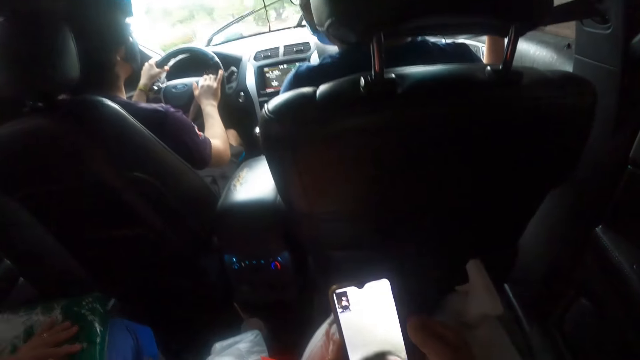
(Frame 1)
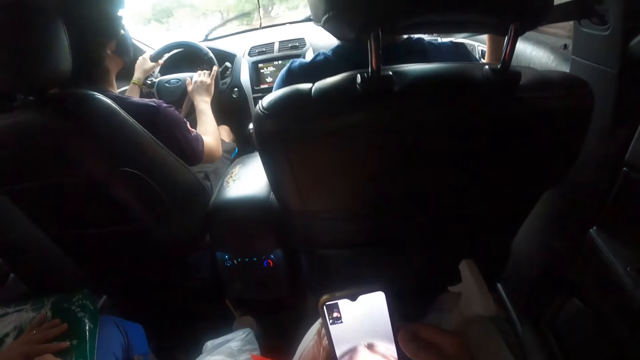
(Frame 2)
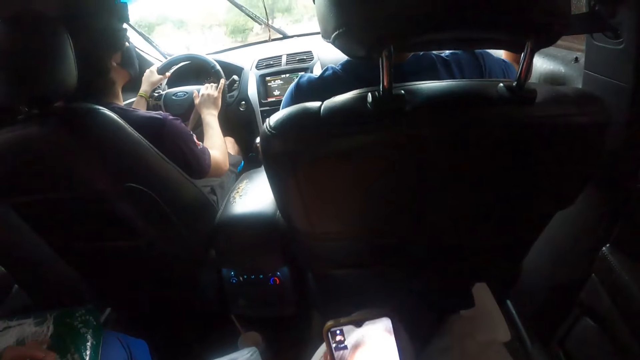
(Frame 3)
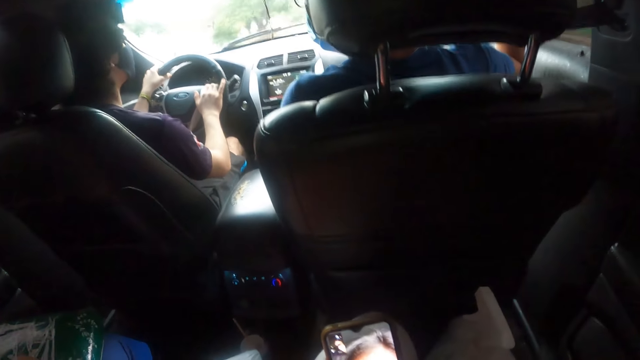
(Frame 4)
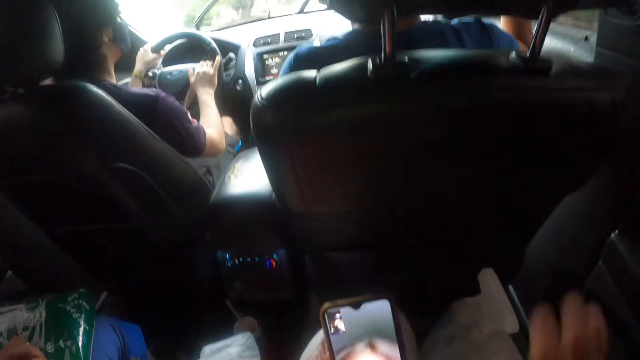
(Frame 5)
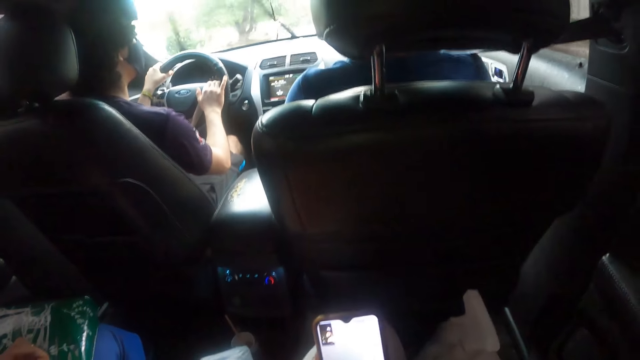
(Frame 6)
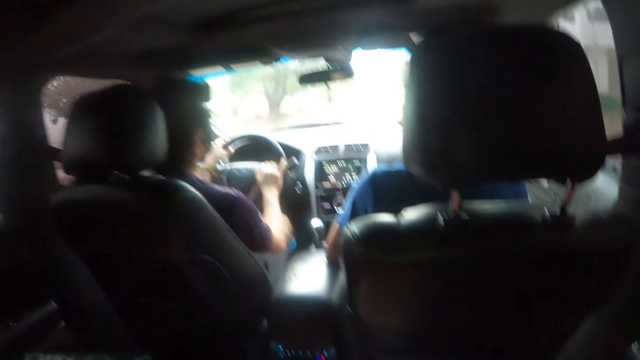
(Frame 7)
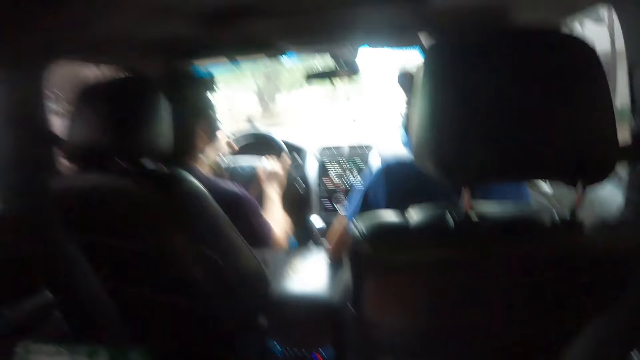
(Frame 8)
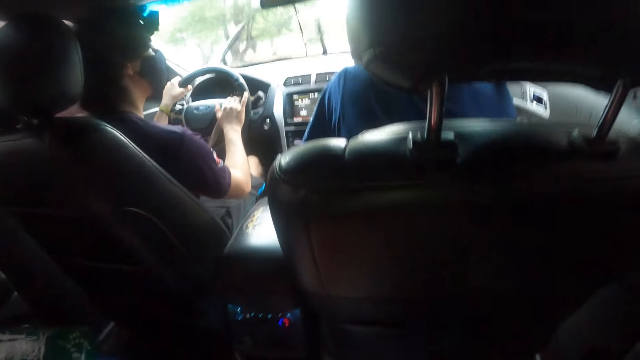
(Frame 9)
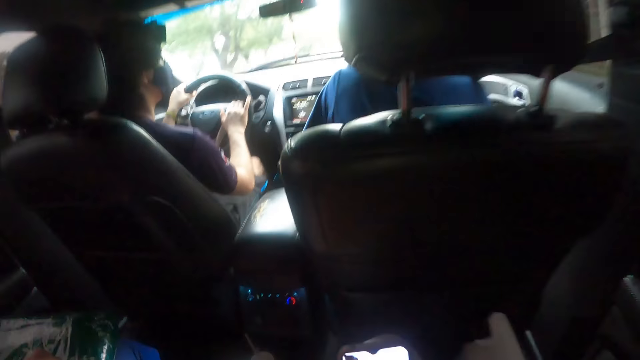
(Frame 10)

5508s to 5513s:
The camera wearer interacts with a woman. They use the phone.

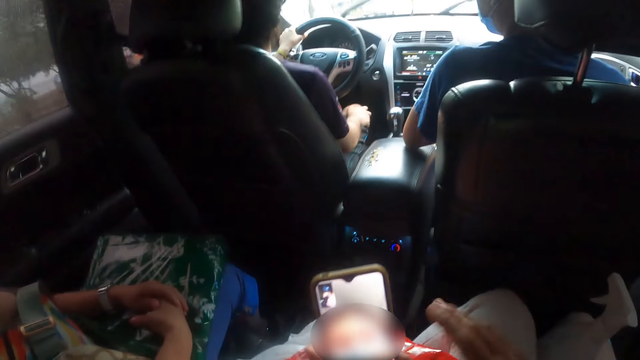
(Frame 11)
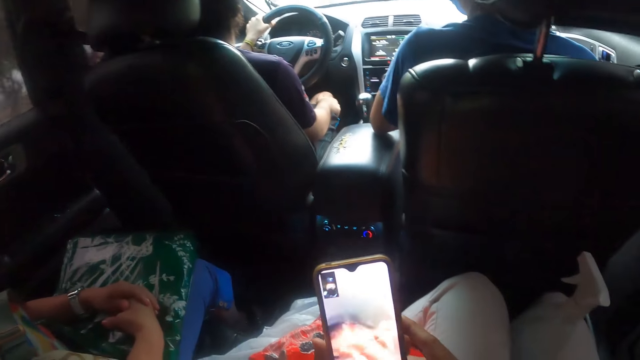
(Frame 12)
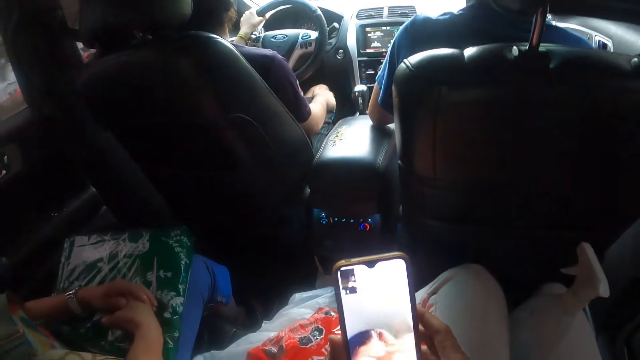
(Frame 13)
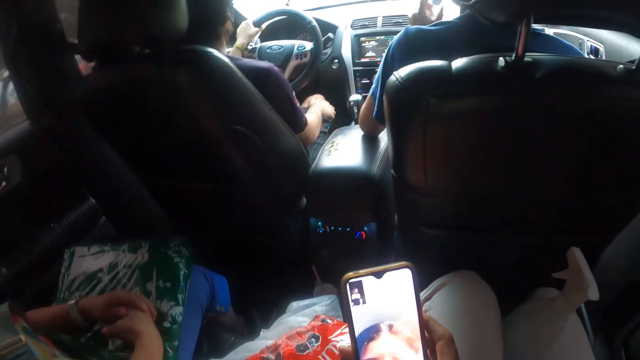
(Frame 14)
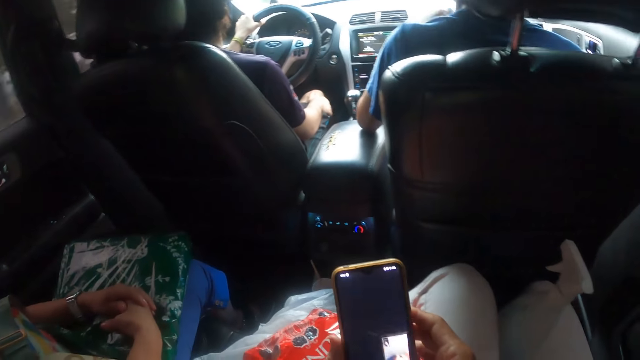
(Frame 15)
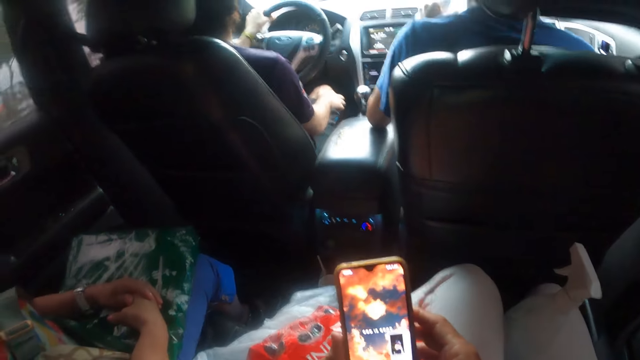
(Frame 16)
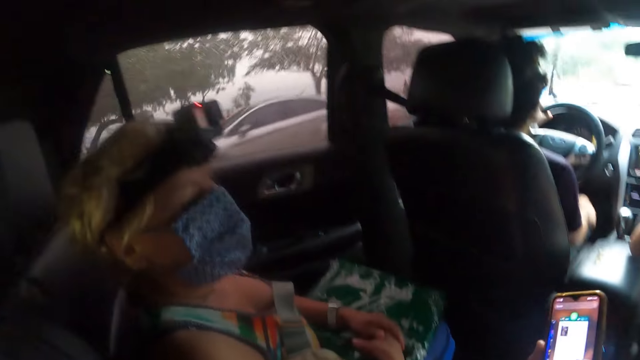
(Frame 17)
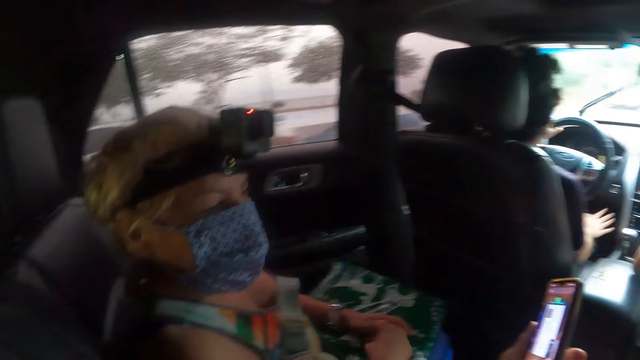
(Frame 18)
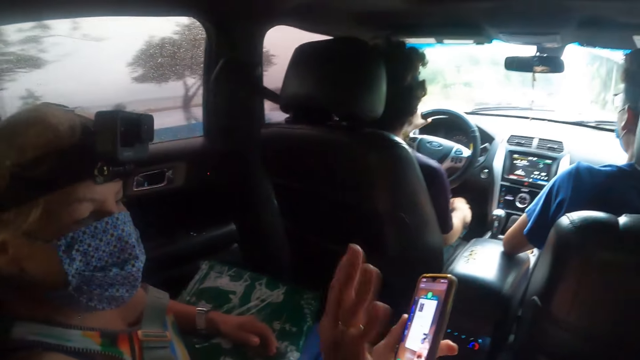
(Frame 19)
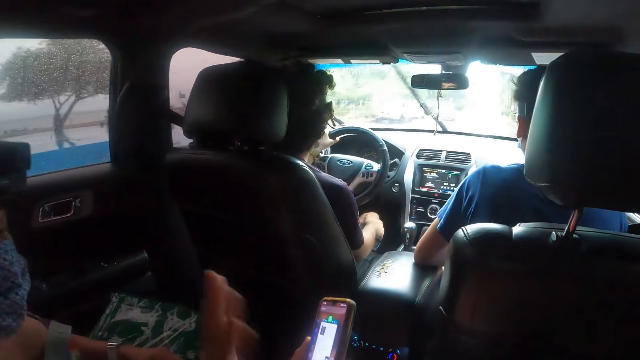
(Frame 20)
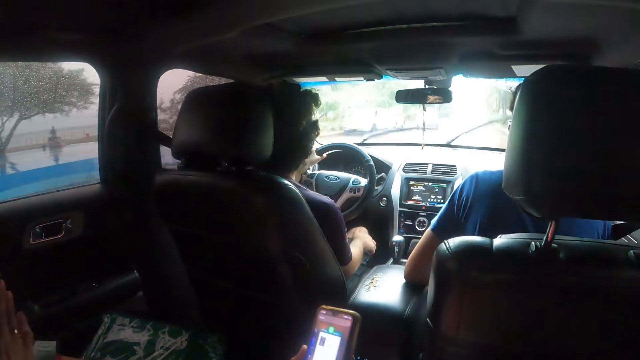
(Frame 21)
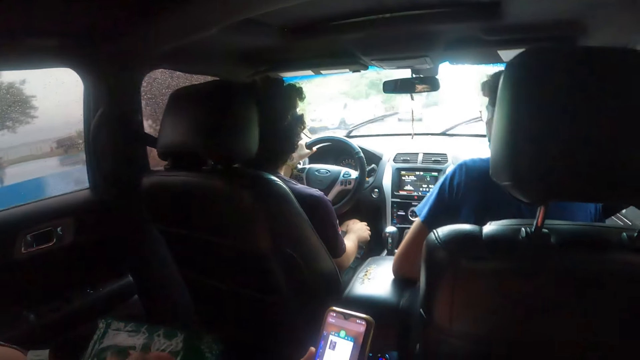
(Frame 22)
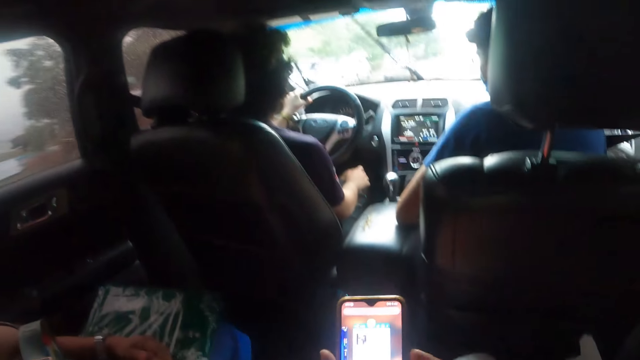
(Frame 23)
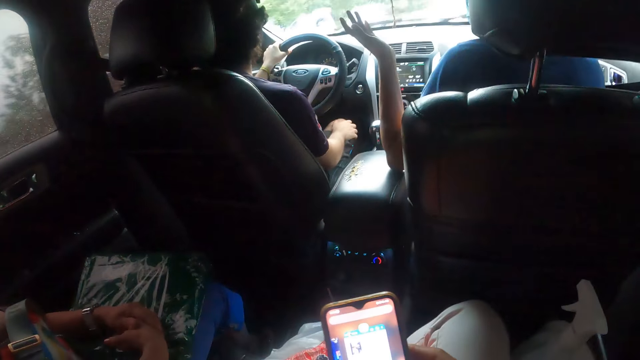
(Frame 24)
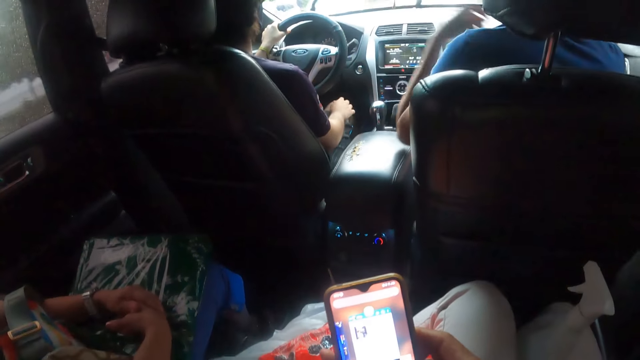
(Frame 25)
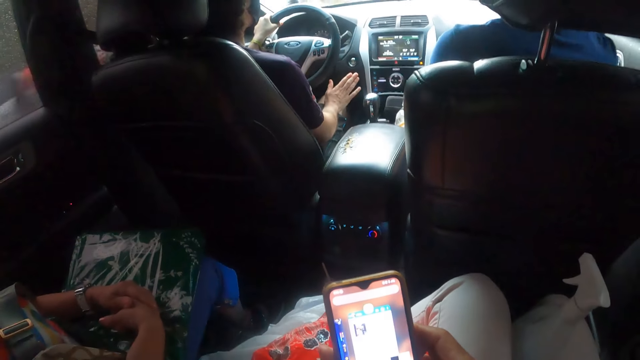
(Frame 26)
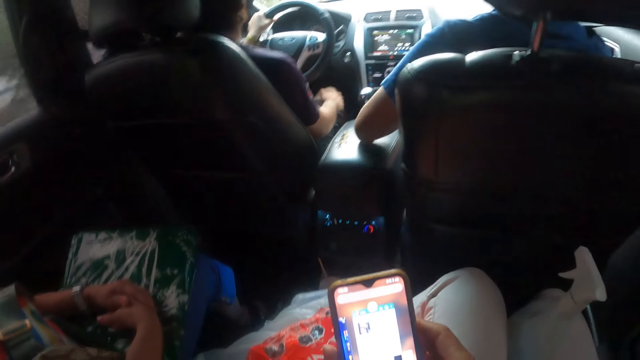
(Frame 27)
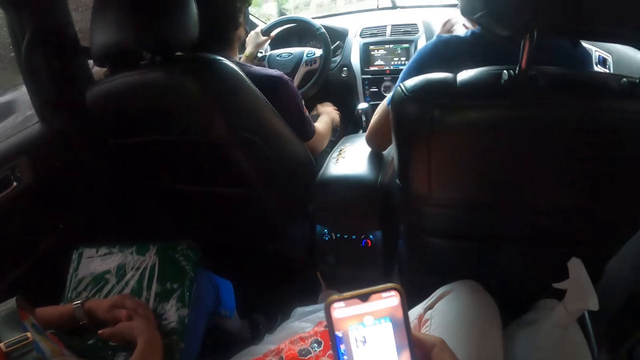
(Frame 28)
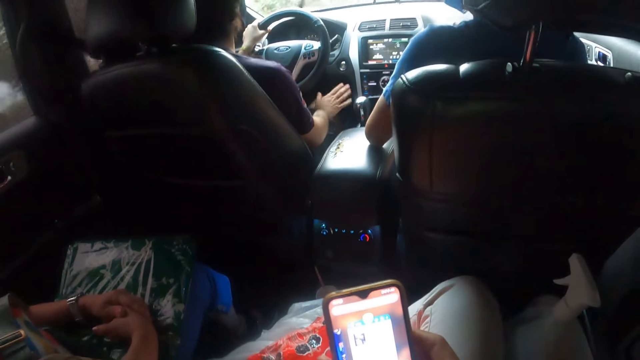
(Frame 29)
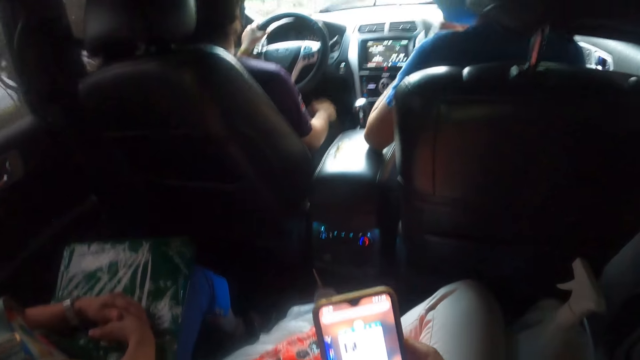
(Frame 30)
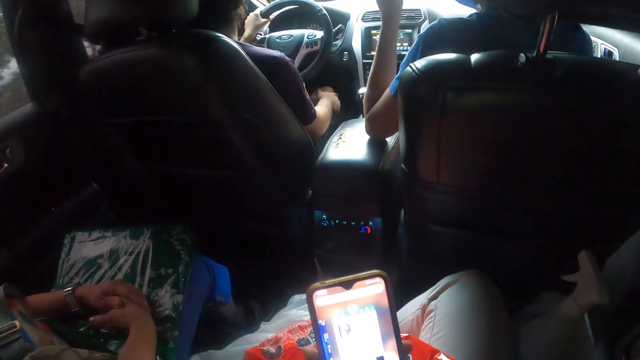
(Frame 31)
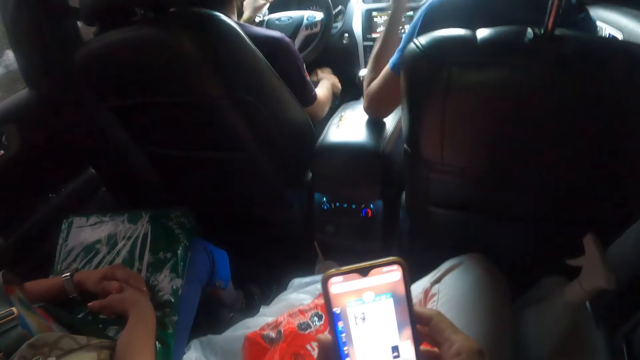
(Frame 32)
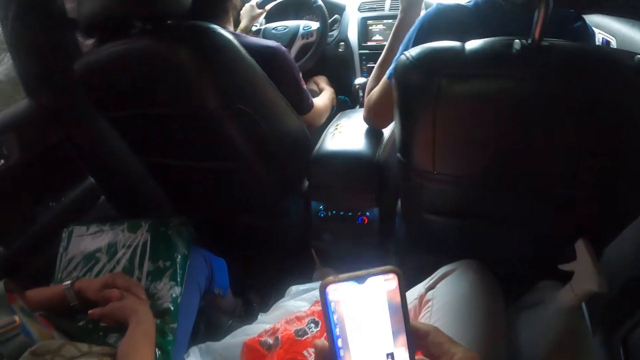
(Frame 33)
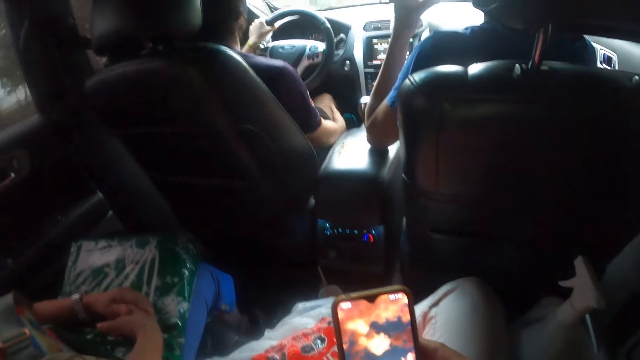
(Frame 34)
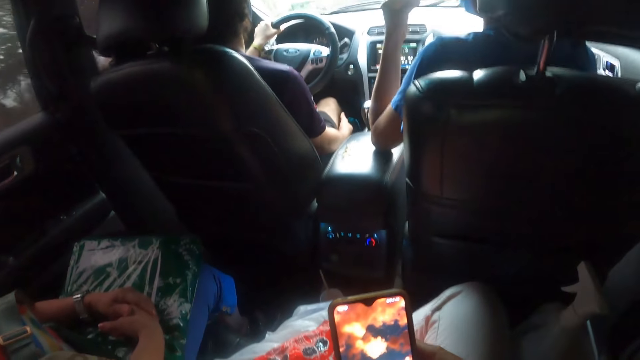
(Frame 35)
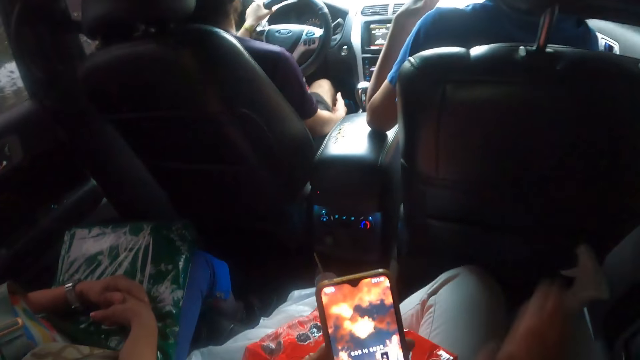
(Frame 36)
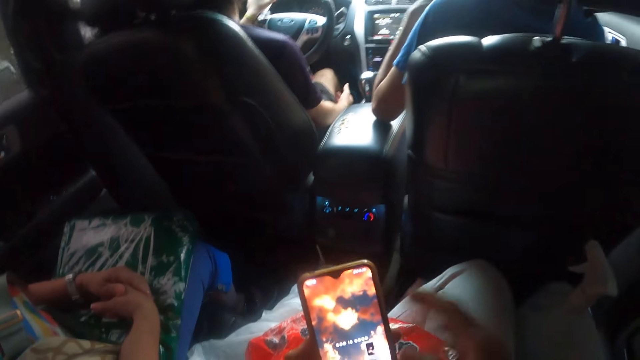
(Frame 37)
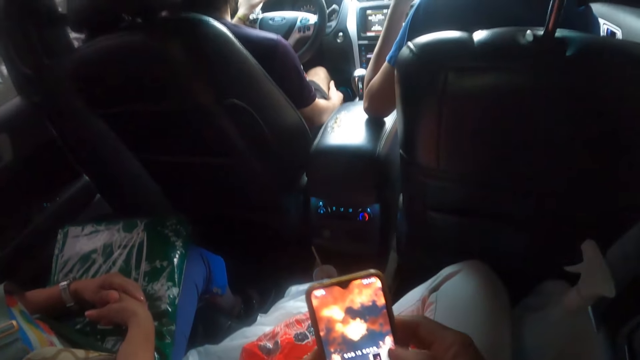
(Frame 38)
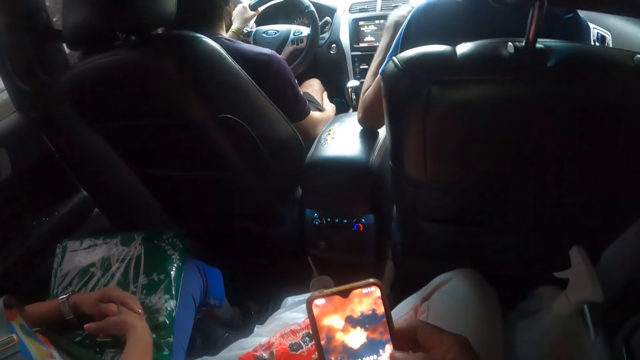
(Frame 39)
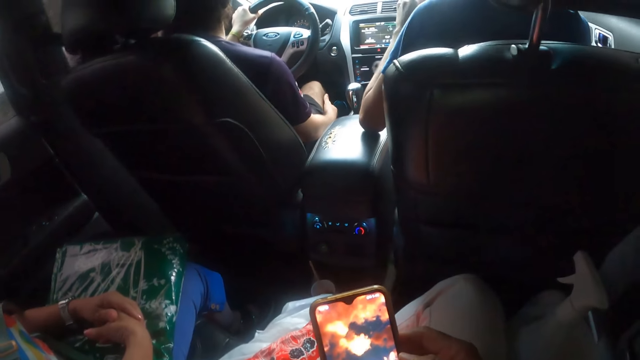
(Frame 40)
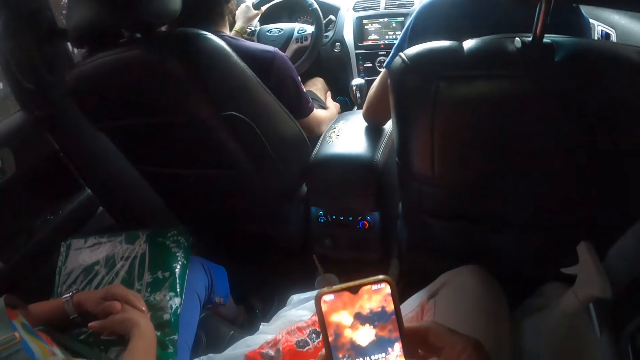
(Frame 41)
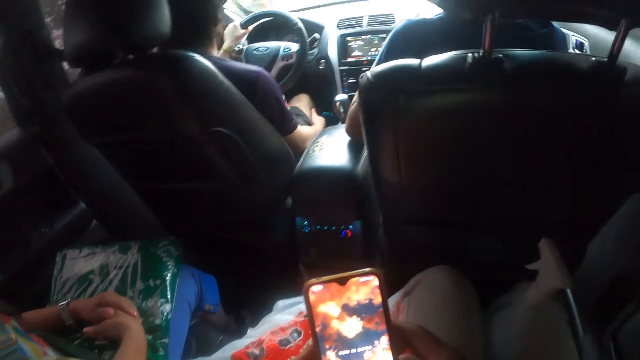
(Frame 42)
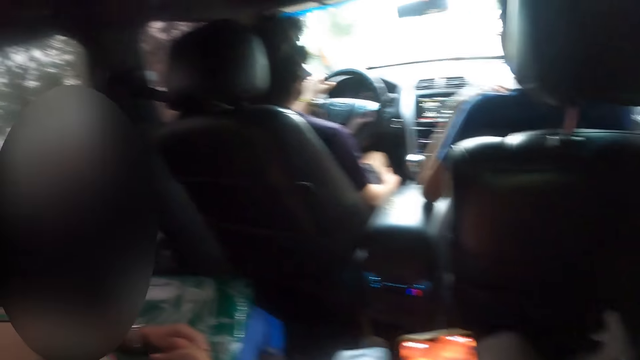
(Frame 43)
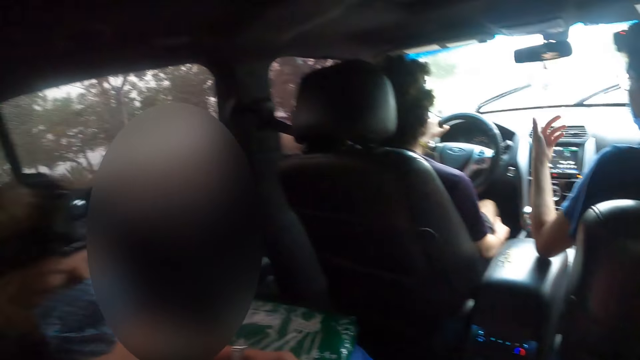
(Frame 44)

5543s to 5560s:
The camera wearer operates the phone. A woman interacts with another woman. The camera wearer operates the phone.
